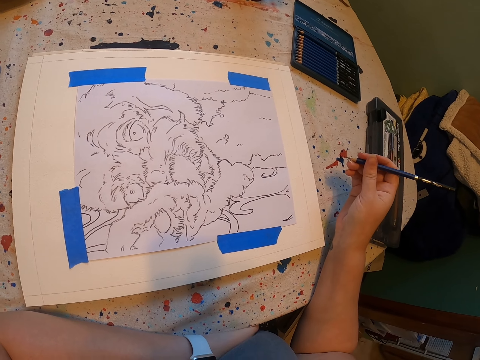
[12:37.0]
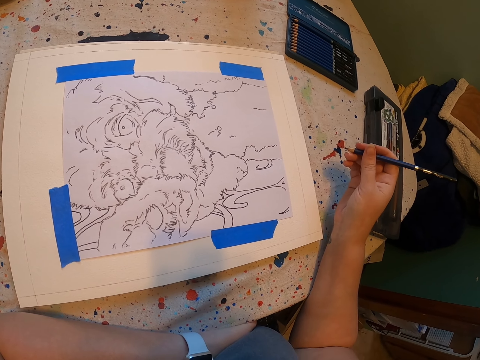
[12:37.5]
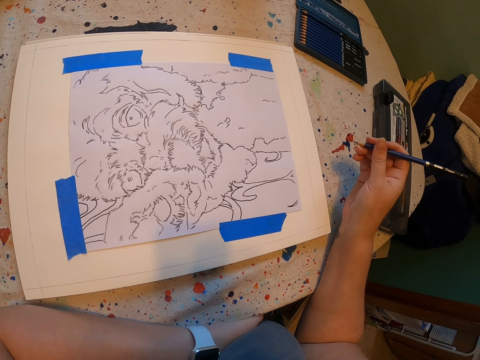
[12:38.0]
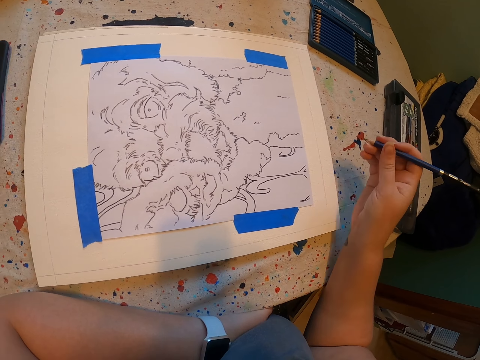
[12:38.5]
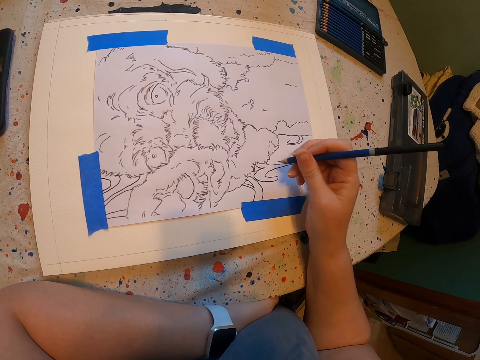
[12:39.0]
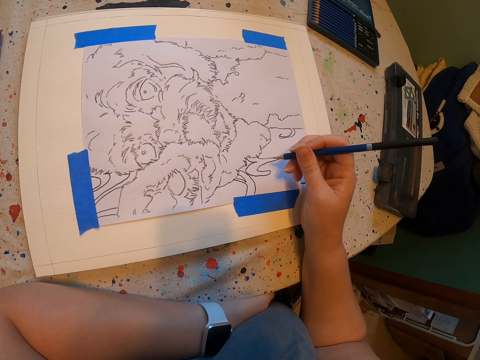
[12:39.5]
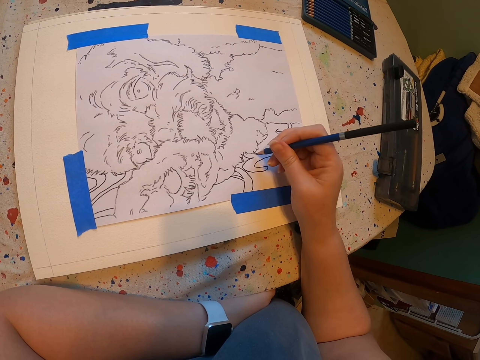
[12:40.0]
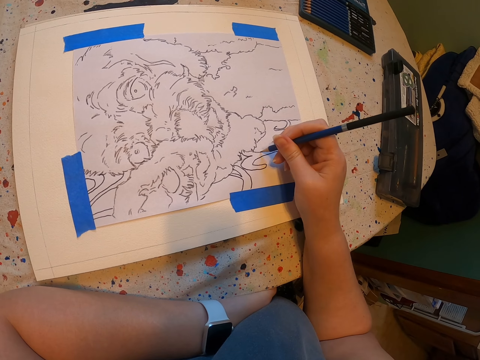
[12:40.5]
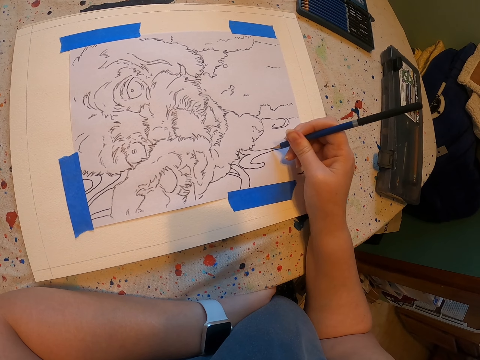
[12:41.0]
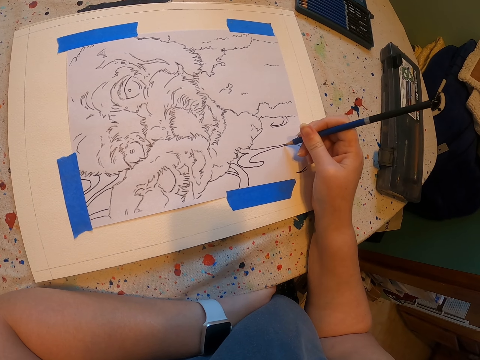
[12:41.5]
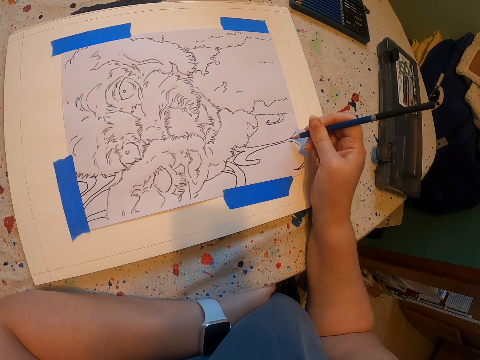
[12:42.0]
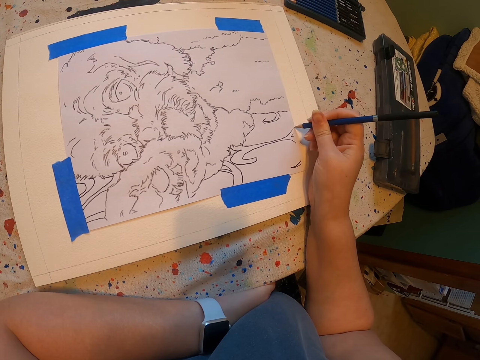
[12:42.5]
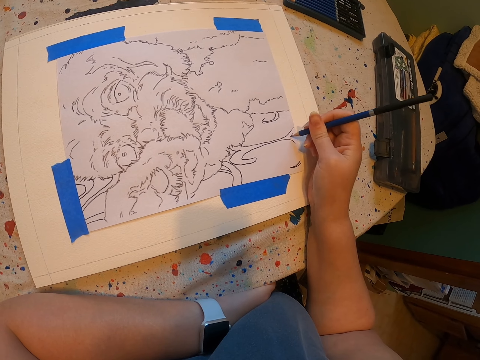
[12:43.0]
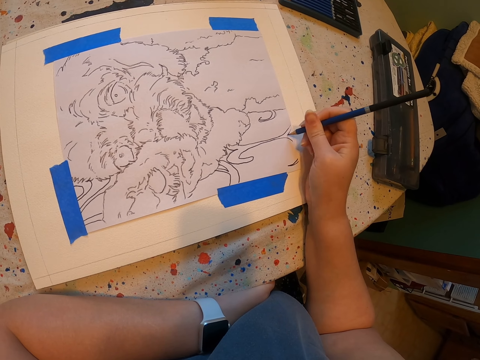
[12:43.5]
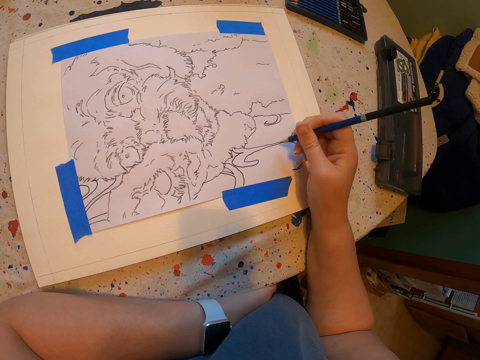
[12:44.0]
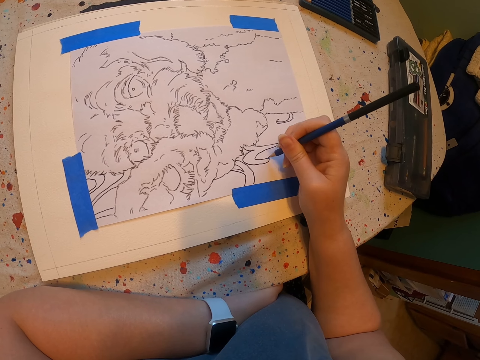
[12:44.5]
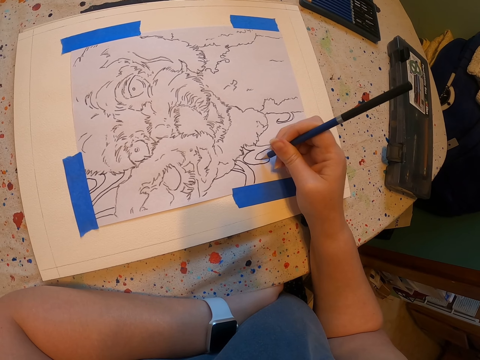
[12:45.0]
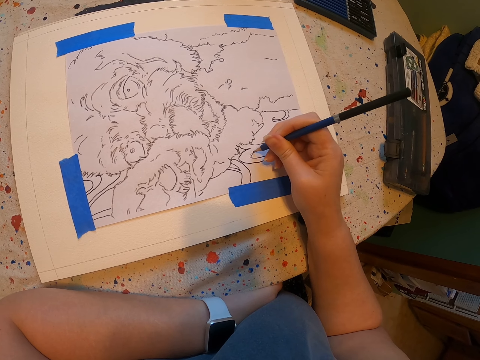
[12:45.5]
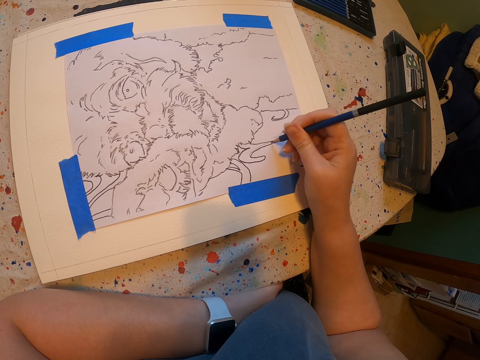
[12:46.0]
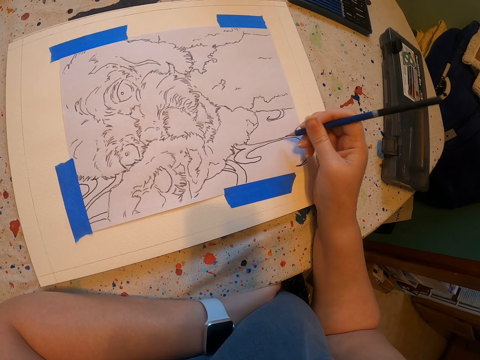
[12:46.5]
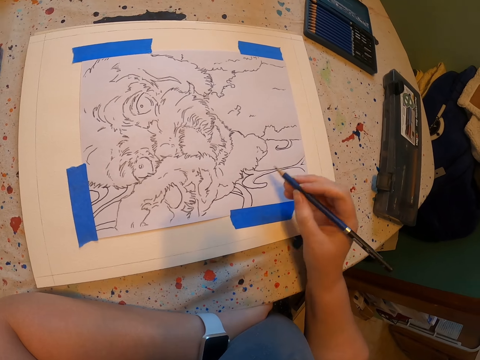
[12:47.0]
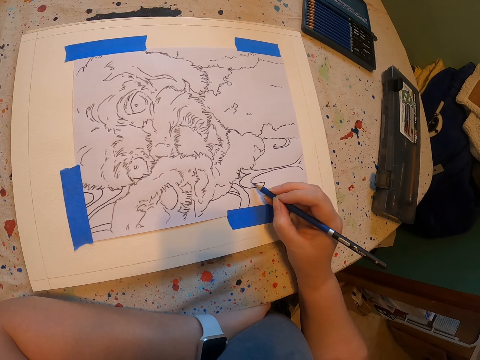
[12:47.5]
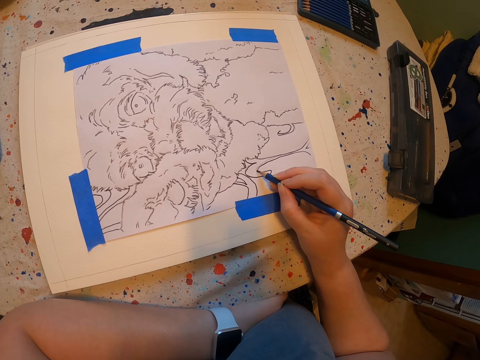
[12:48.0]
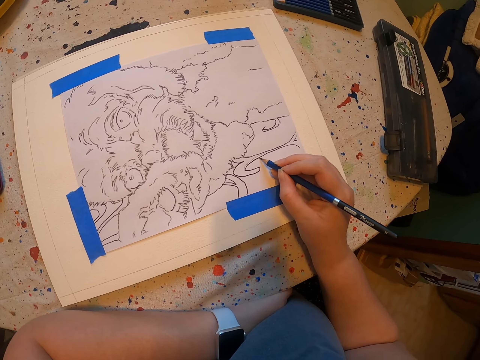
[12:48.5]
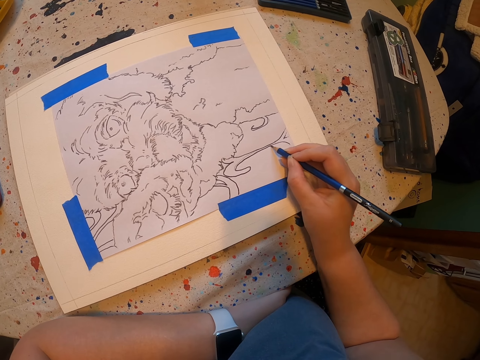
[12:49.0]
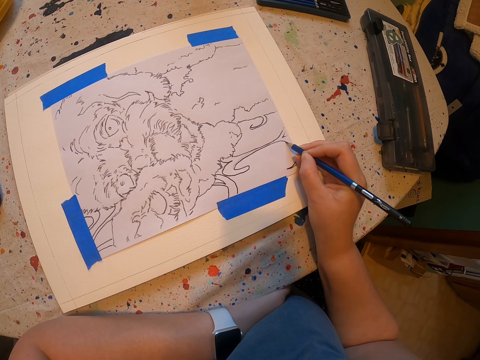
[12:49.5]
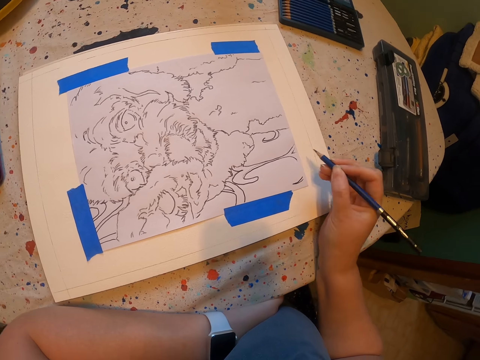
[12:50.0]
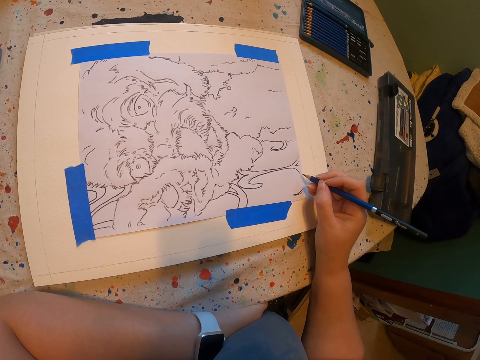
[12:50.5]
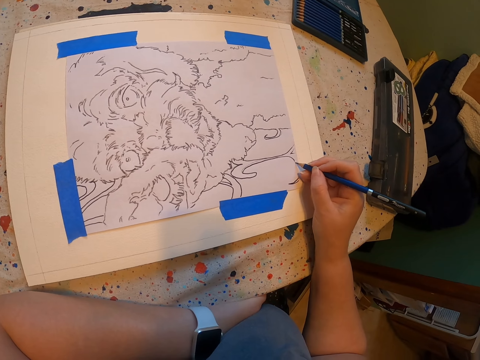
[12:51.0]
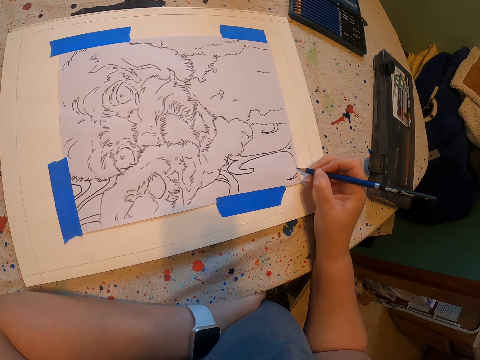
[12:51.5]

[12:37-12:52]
The camera wearer stares at the paint paper. They draw on the paint paper. They move hands. They draw on the paint paper.

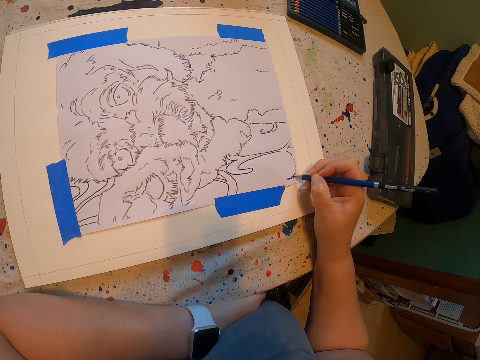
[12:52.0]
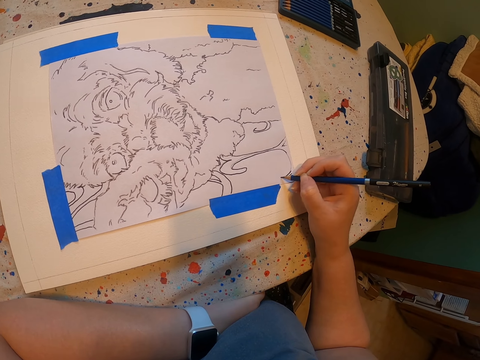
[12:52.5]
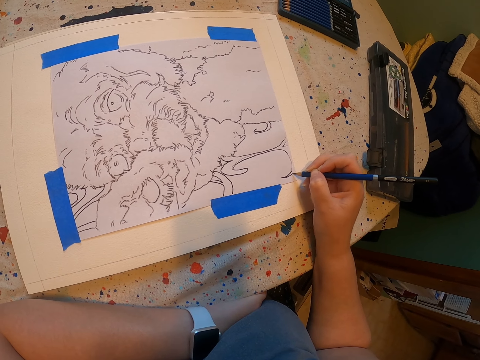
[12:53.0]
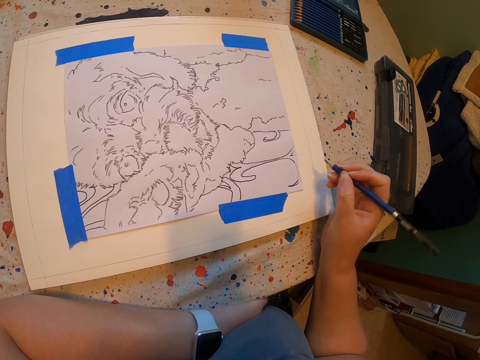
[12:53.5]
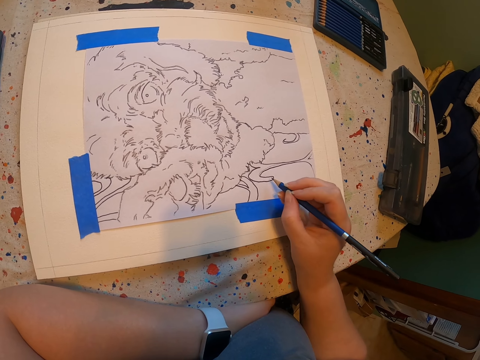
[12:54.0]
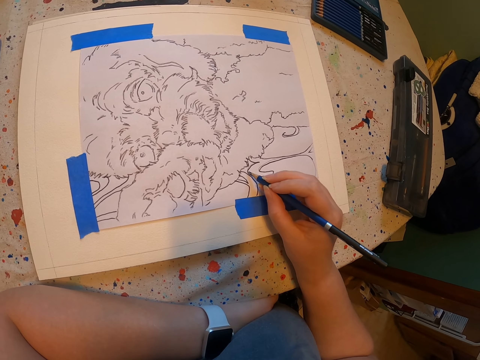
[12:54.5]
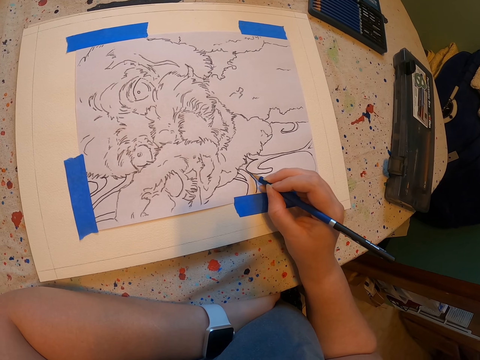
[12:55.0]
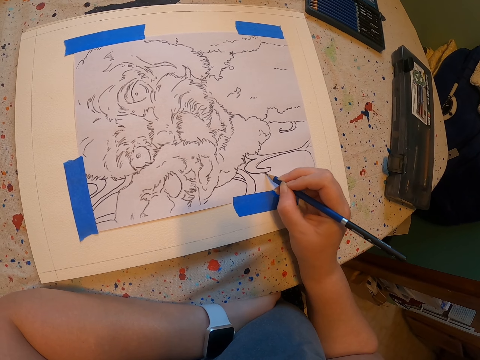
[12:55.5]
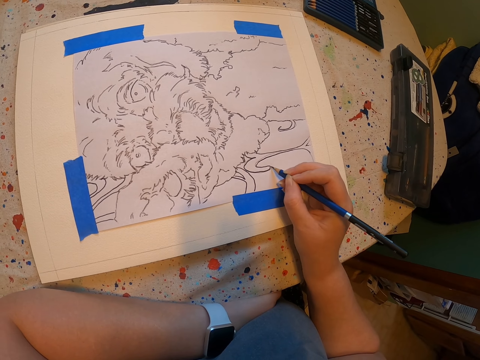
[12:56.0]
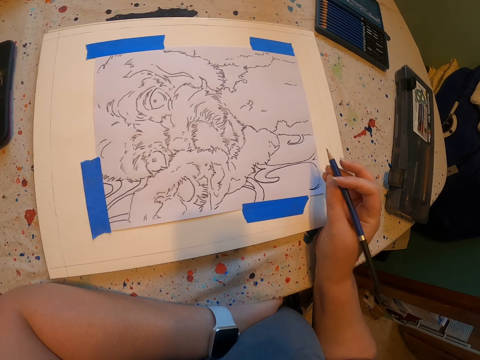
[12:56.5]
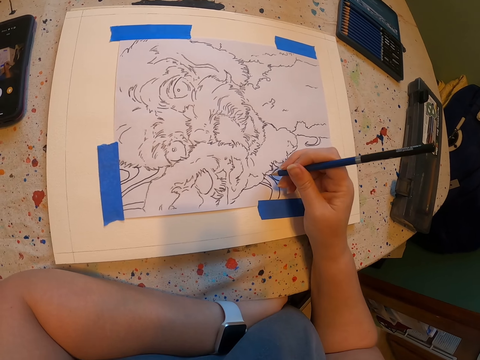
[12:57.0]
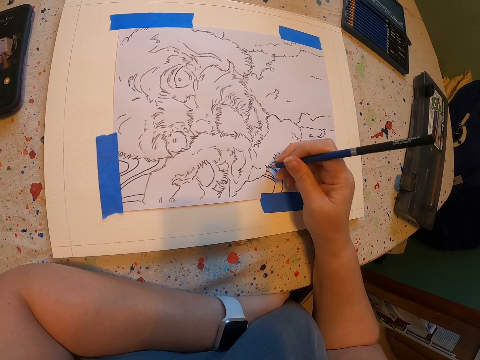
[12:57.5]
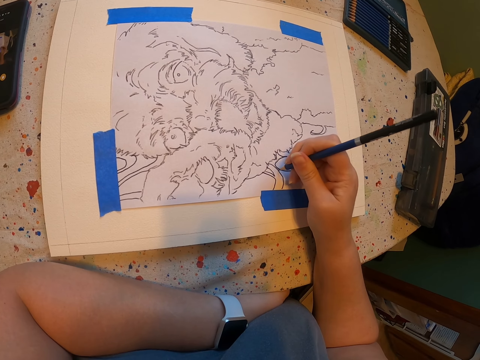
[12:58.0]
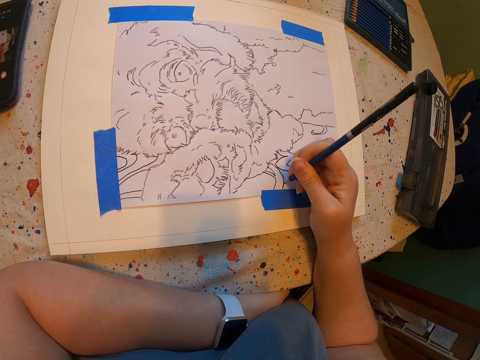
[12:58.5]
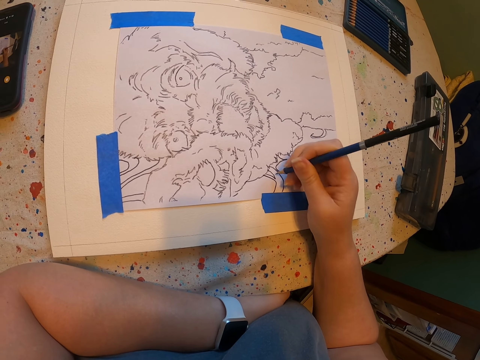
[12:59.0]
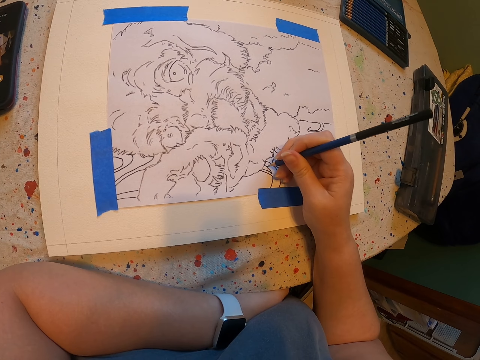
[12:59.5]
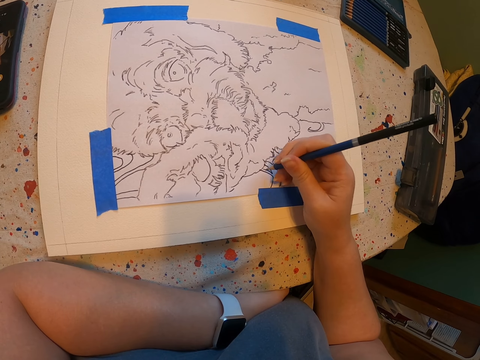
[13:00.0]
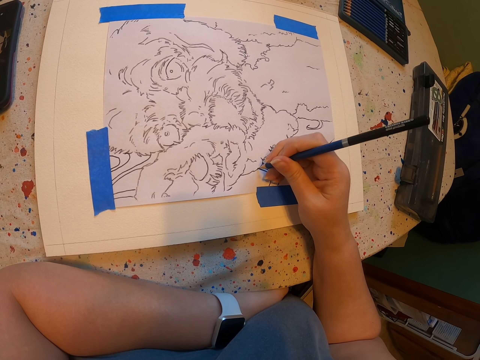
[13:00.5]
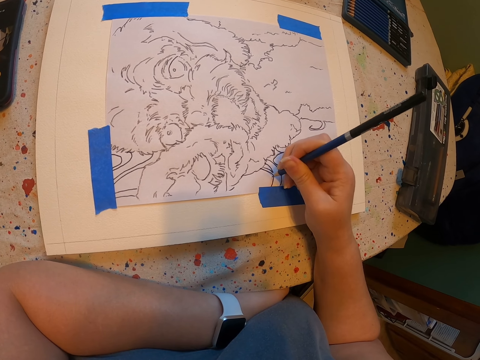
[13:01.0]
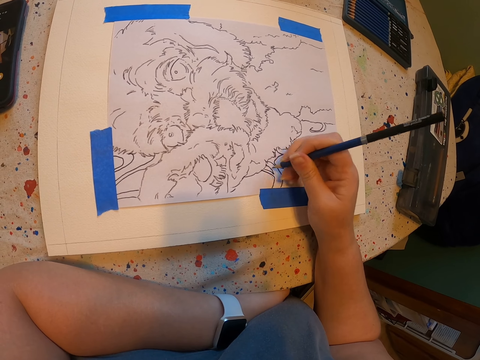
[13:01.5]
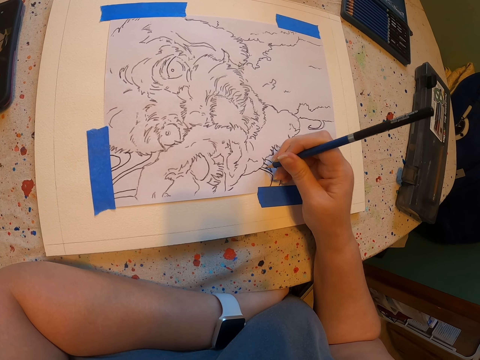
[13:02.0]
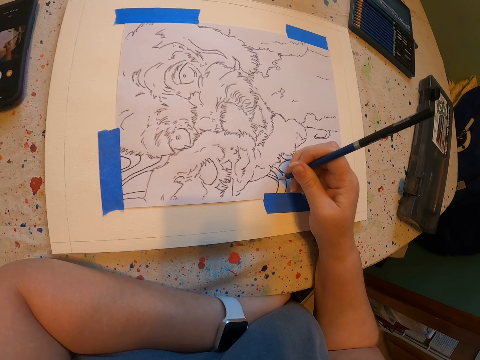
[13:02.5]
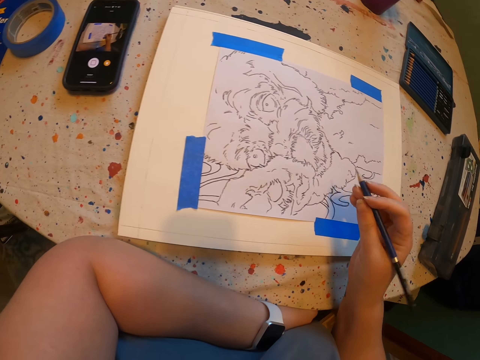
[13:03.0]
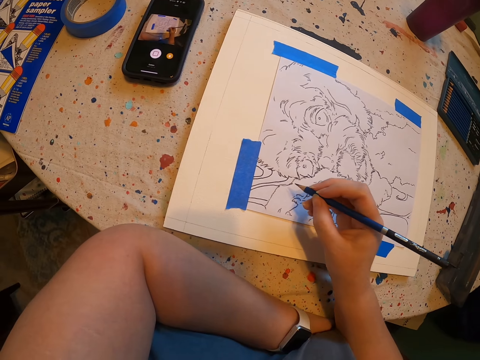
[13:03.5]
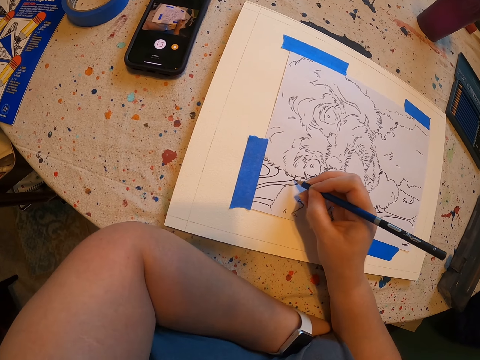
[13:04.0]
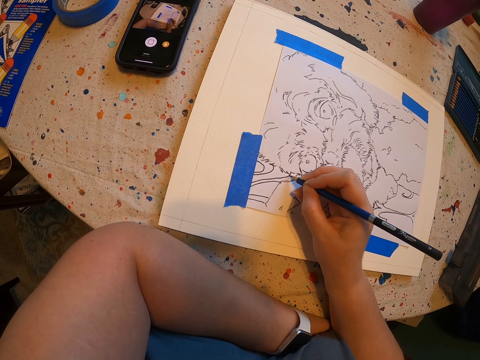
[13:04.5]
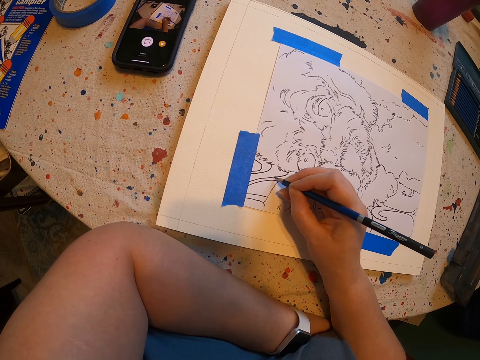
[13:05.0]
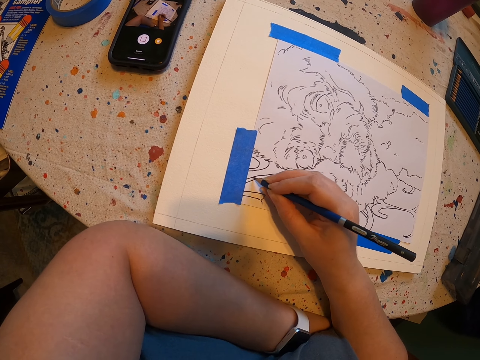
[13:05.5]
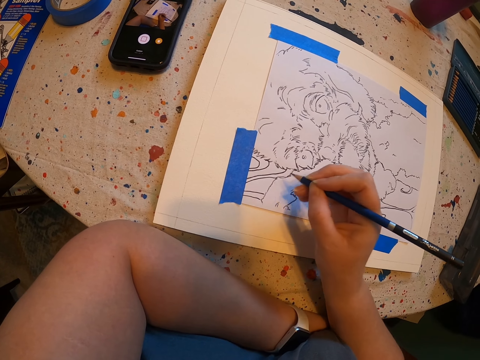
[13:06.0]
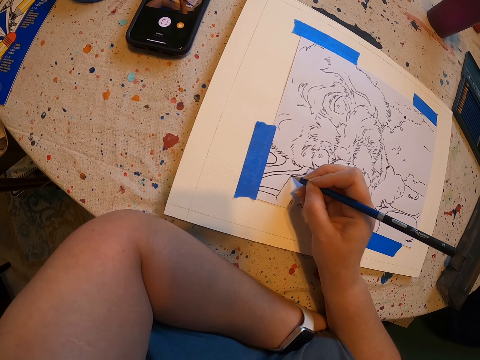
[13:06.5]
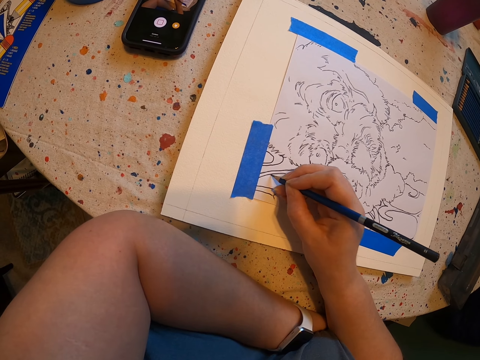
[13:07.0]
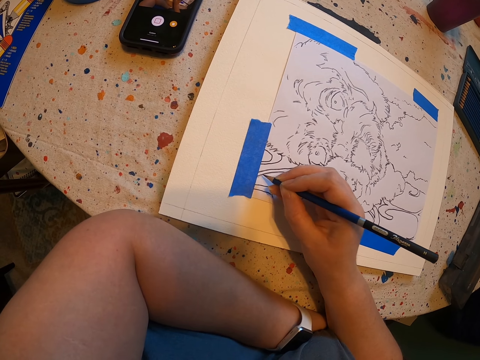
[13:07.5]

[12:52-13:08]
The camera wearer moves a hand. They draw on the paint paper. They move a hand. They draw on the paint paper.
